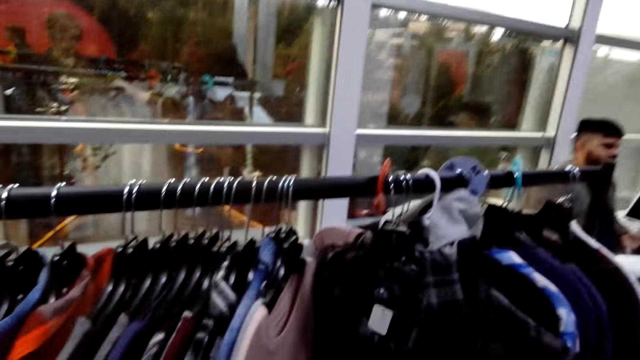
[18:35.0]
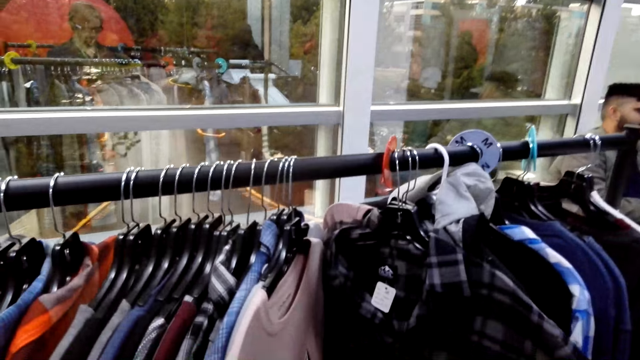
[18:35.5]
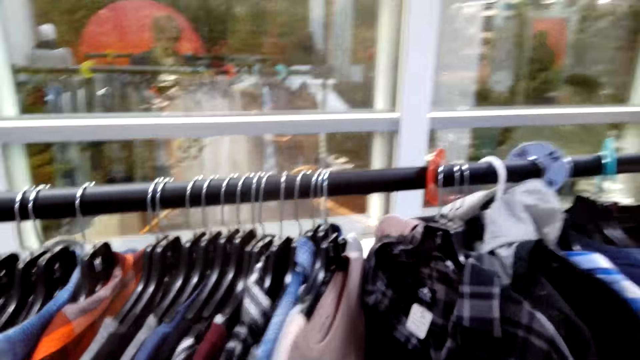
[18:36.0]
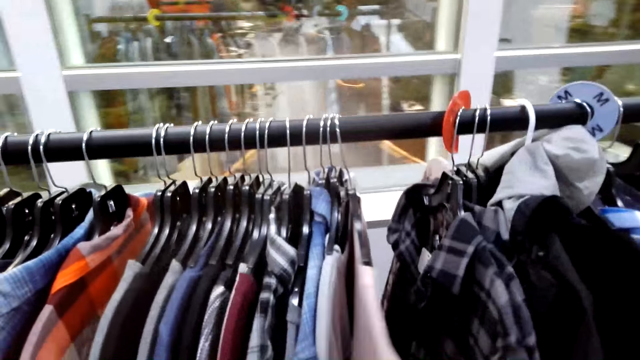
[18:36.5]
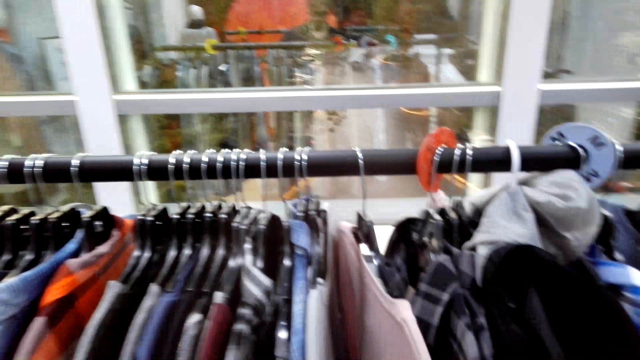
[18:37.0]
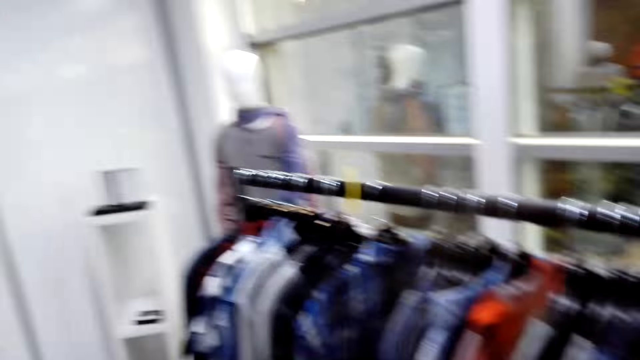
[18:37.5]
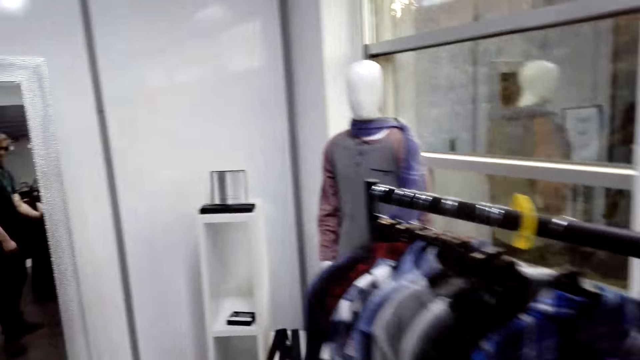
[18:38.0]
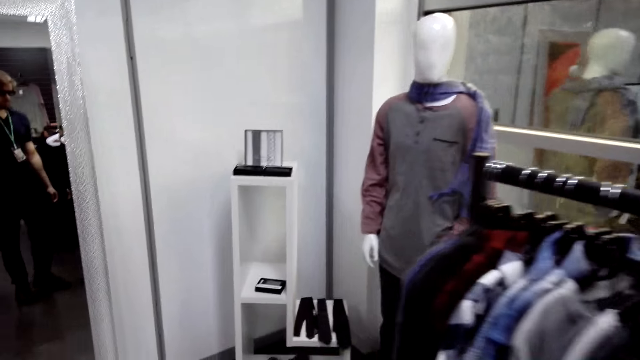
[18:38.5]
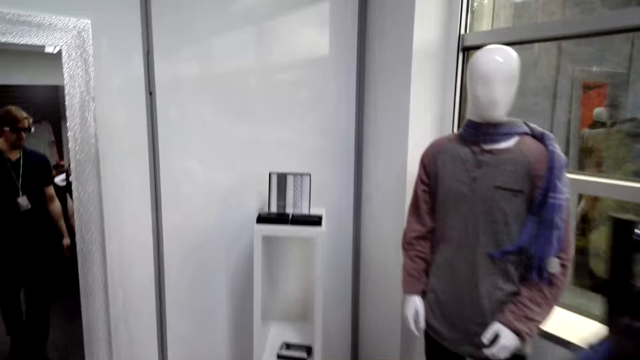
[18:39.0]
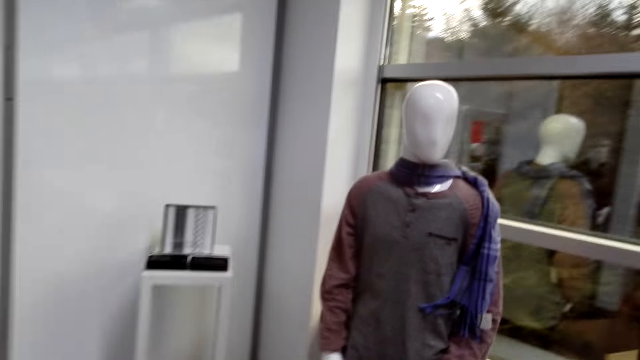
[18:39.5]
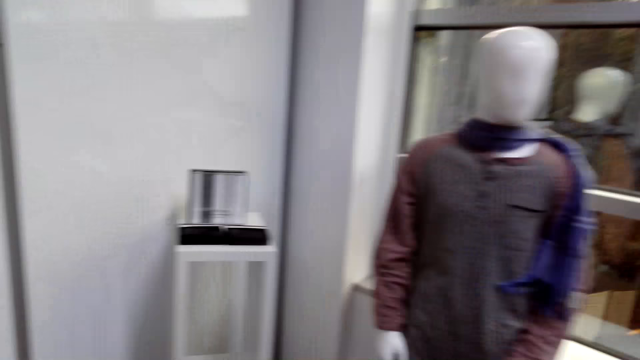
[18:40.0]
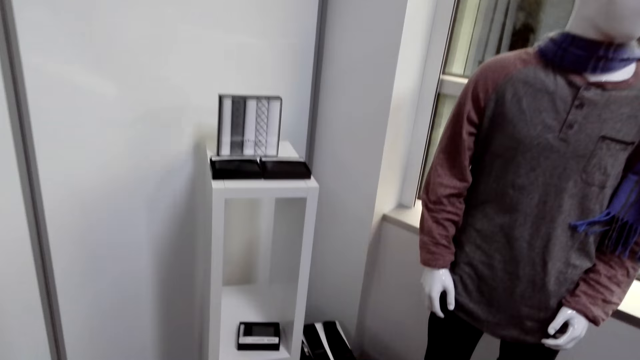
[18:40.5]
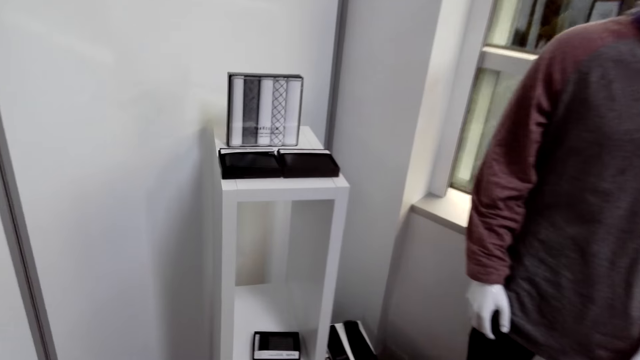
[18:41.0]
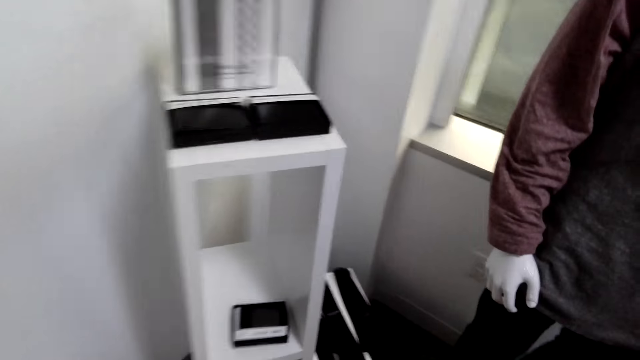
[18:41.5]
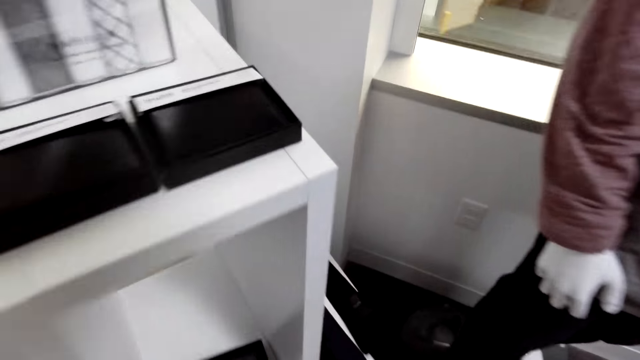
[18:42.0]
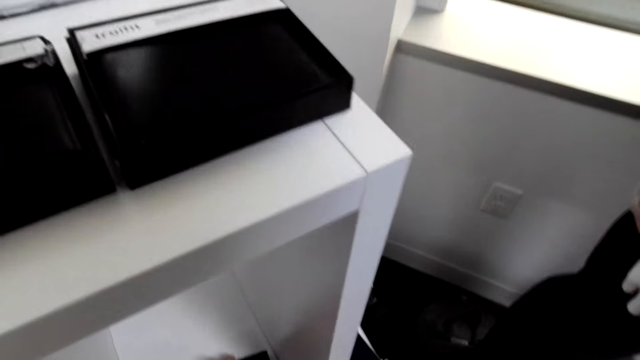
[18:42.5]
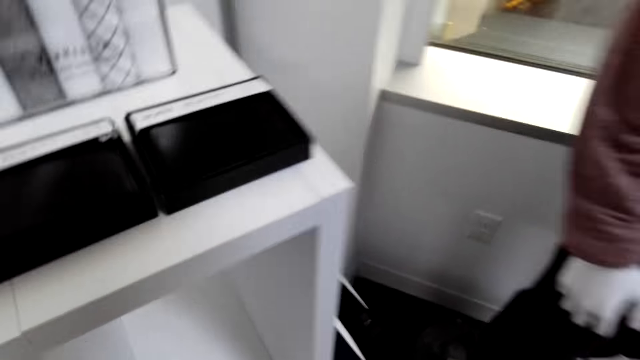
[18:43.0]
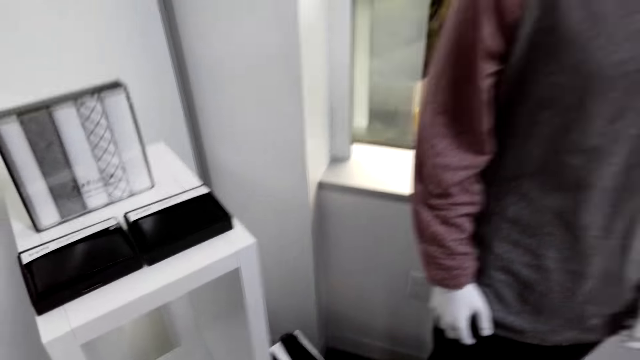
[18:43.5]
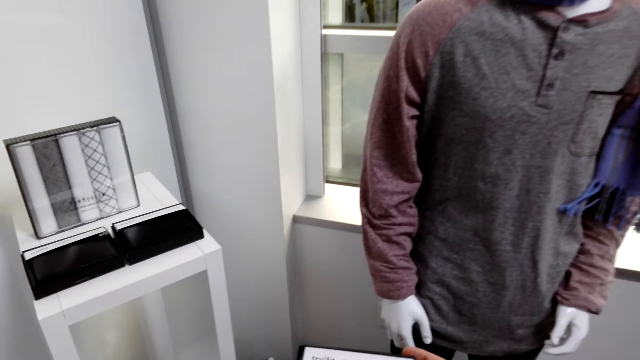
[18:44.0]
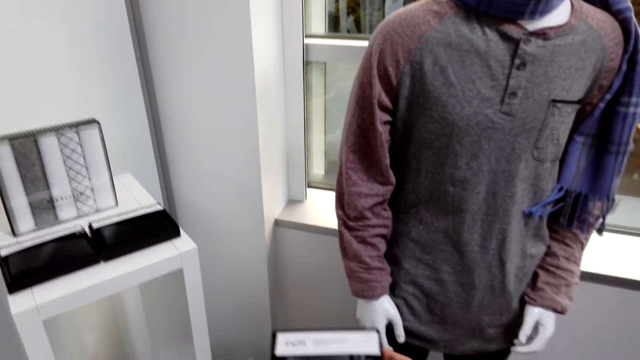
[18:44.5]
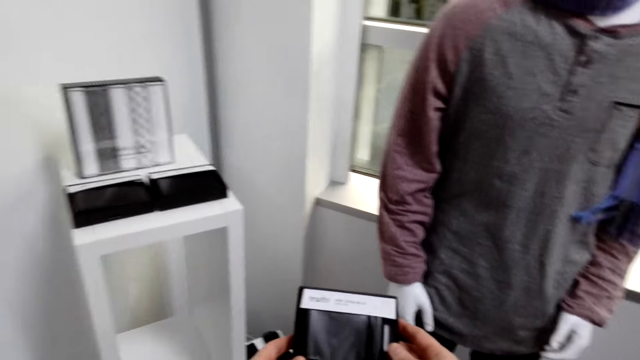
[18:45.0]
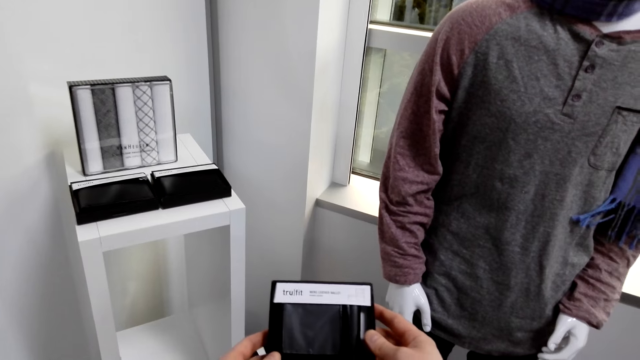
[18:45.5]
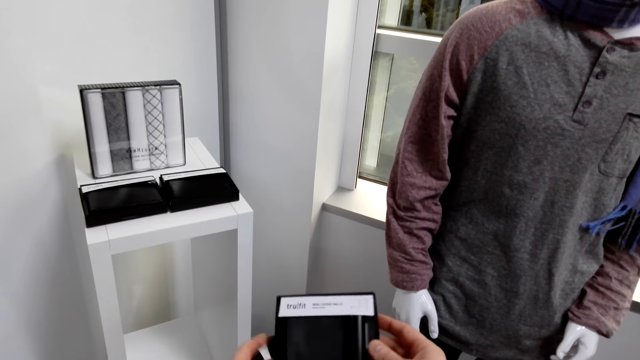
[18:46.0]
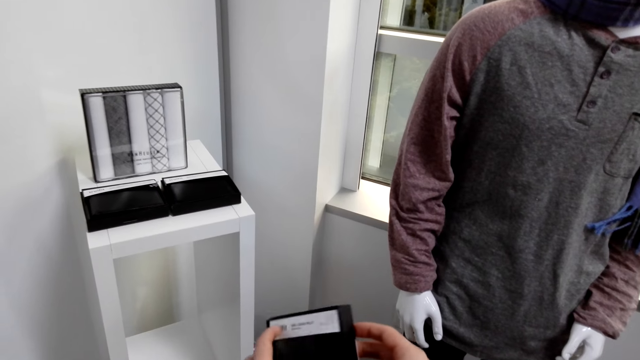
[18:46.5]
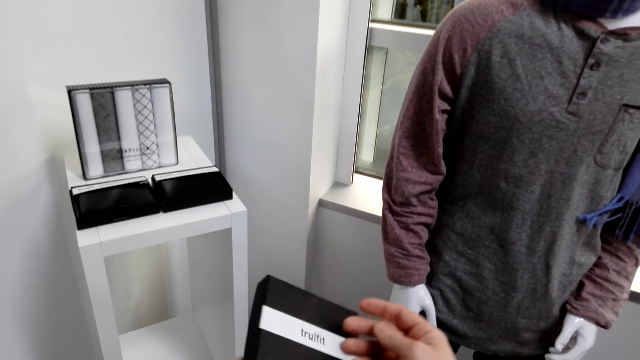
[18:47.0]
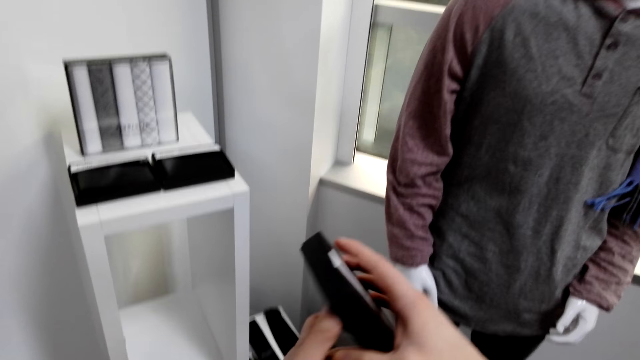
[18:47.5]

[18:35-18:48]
The camera wearer touches a sweater. They walk around the room in the cloth shop. They pick up a box. They hold a packet of handkerchiefs.

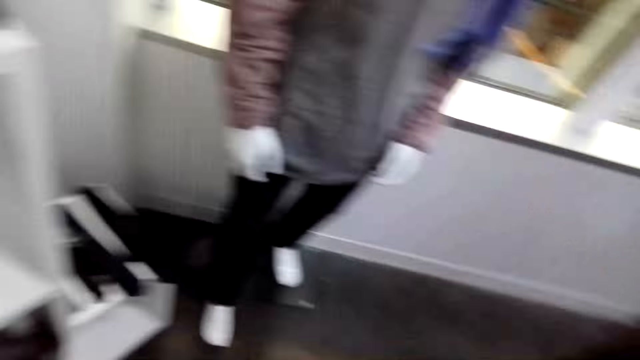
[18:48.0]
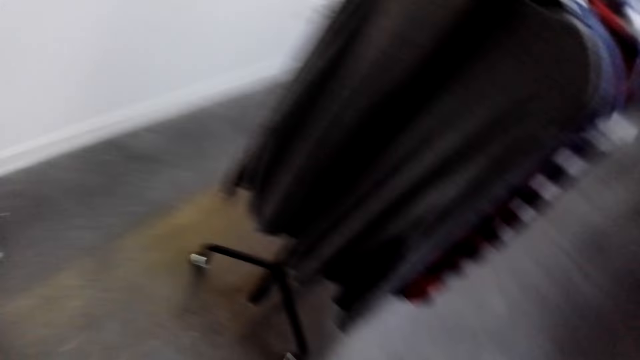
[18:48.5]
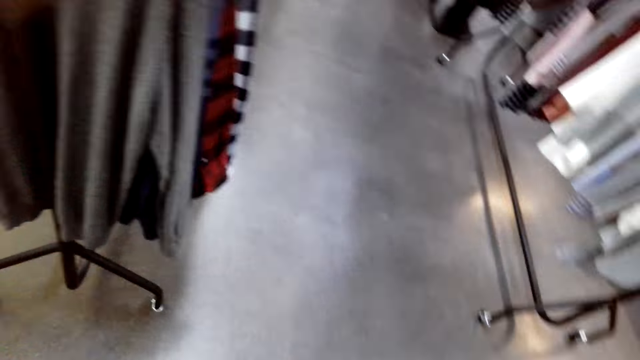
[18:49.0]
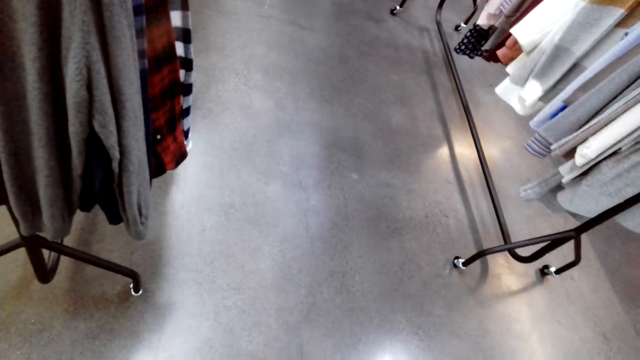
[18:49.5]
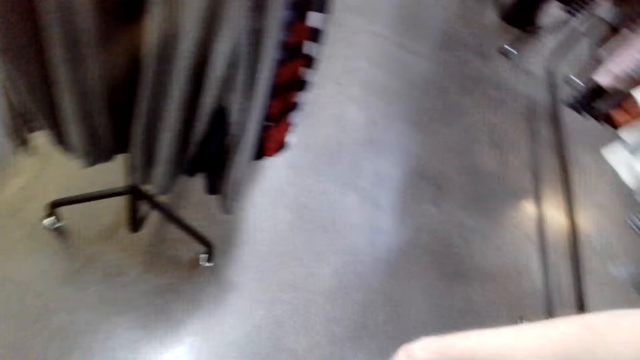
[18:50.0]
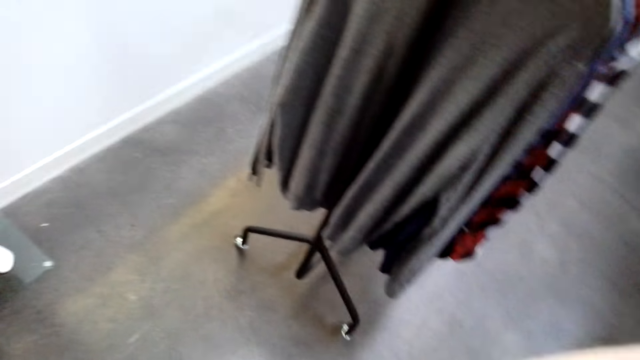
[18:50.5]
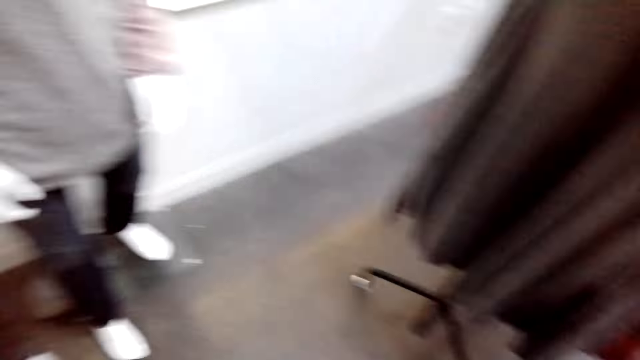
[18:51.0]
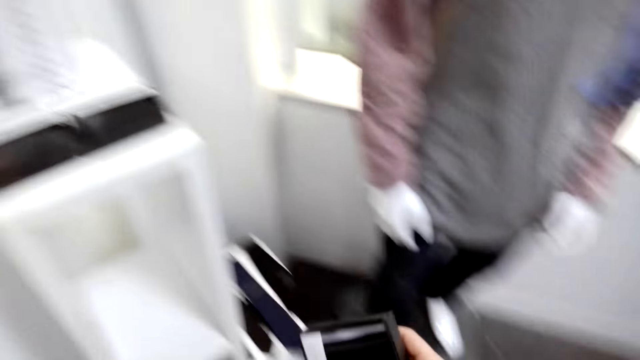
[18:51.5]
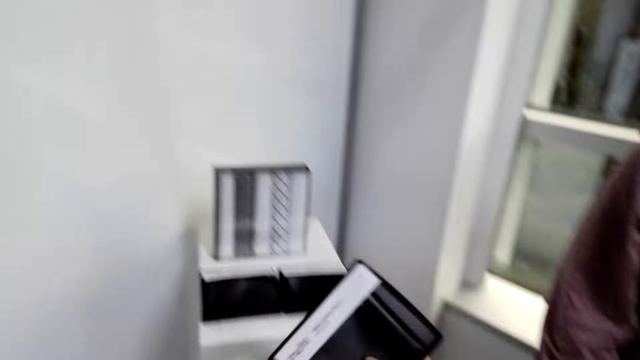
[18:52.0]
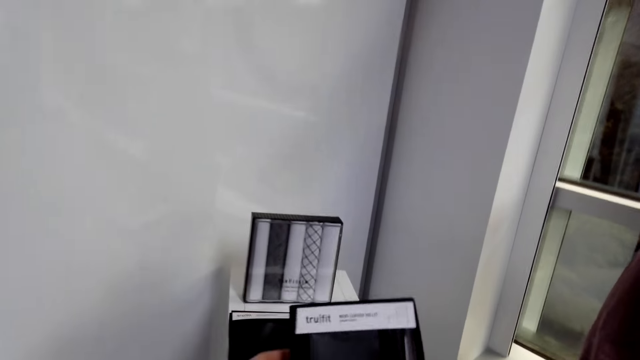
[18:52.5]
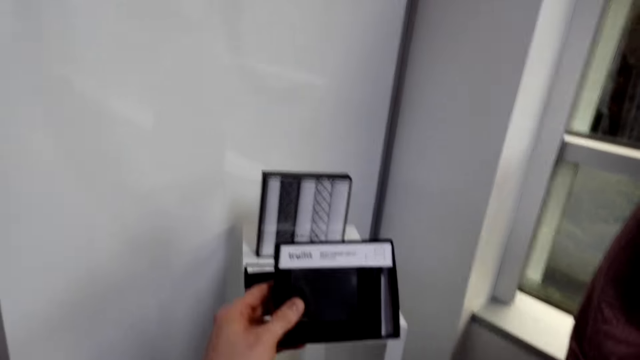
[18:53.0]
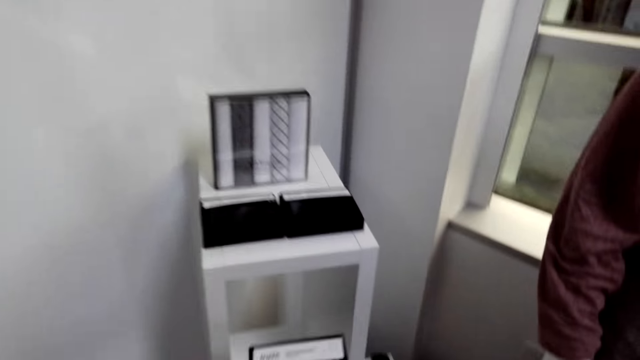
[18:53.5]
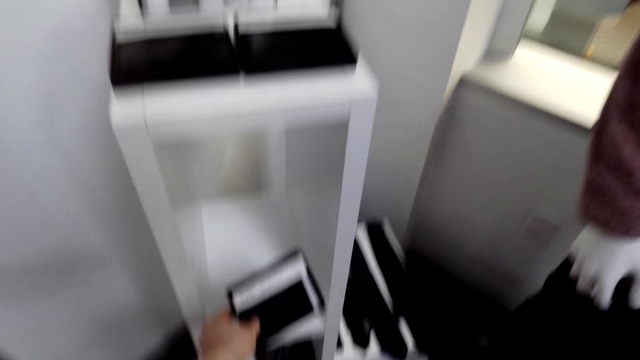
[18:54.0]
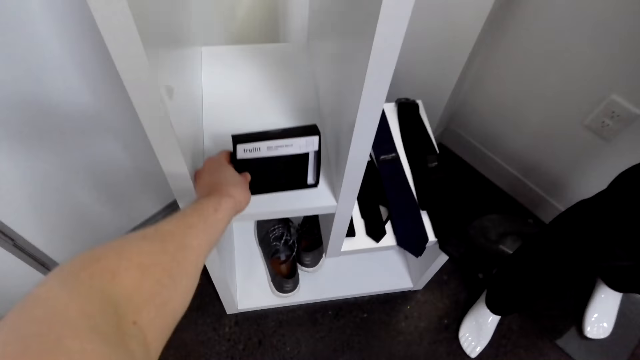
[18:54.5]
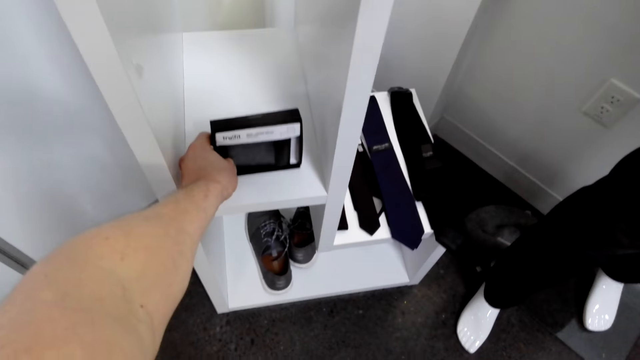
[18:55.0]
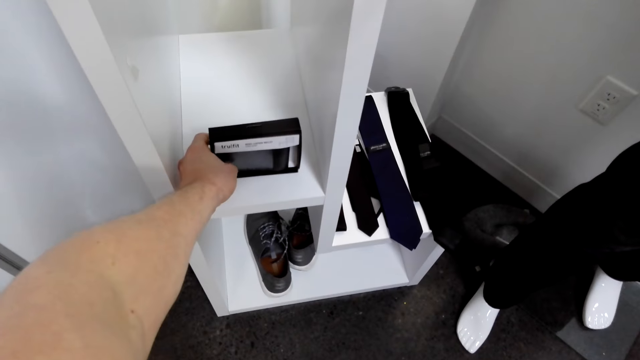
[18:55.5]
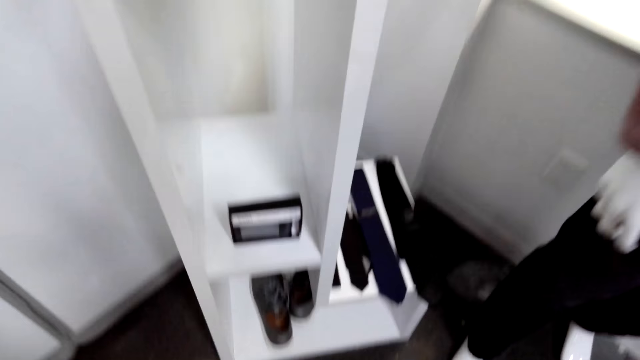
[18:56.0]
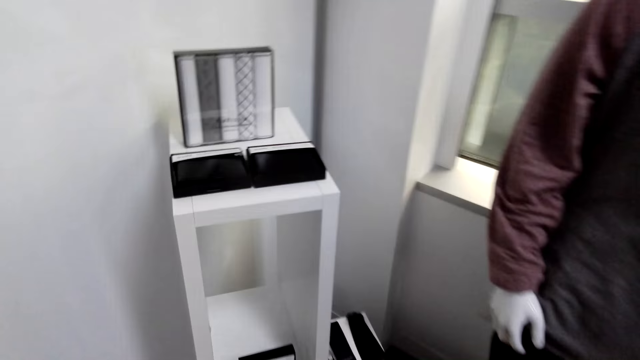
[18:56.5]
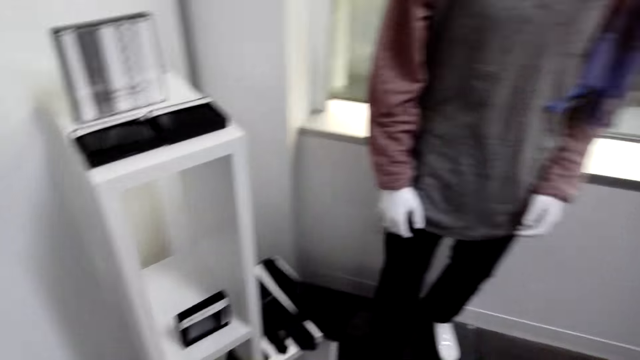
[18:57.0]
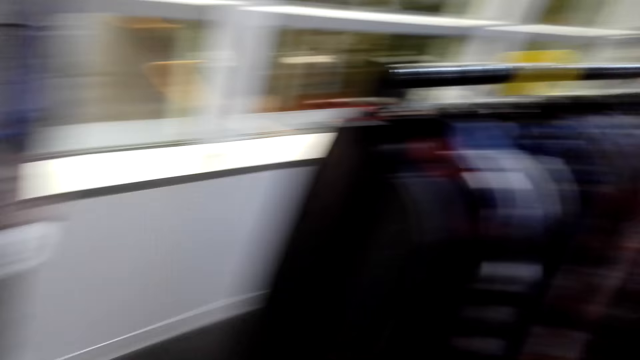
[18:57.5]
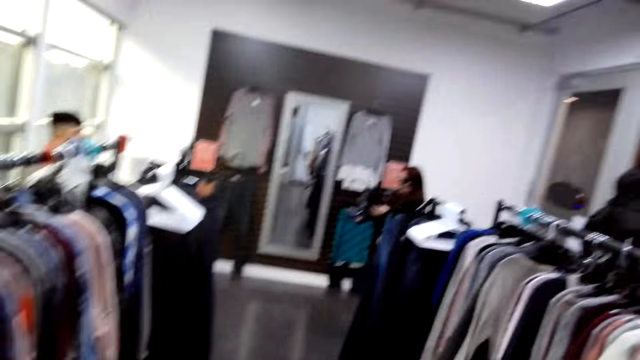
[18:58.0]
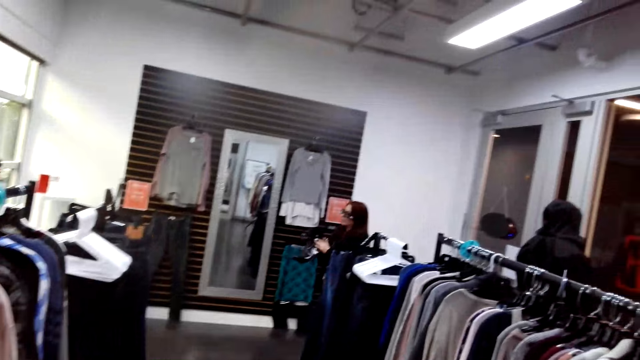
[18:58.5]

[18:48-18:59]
The camera wearer looks back. They walk in the cloth shop. They hold the packet of handkerchiefs. They place the handkerchief on the shelf. They walk in the cloth shop.
